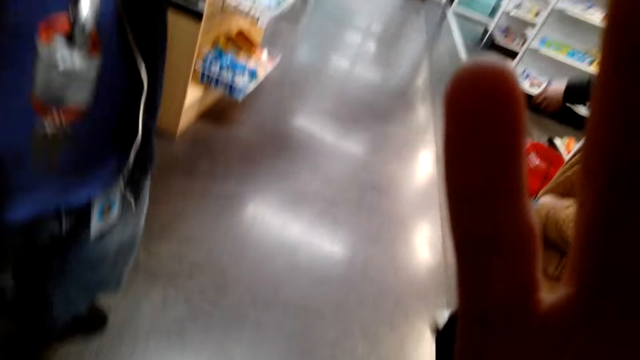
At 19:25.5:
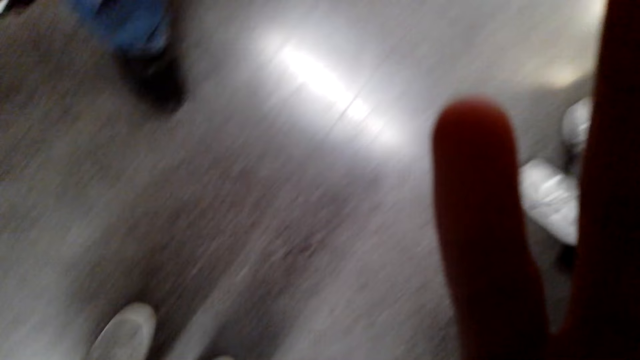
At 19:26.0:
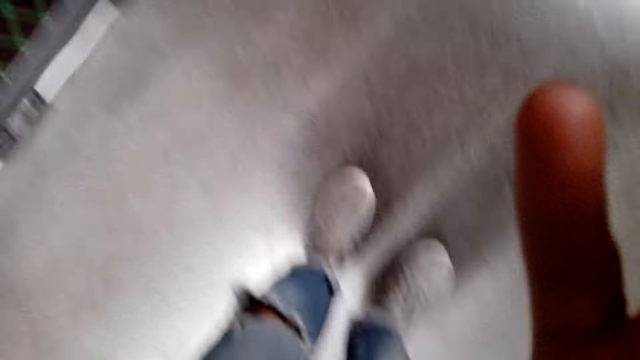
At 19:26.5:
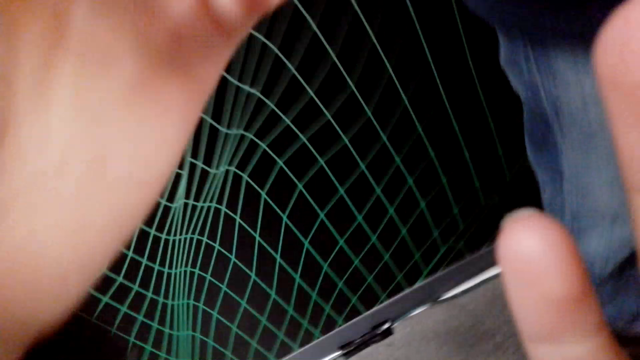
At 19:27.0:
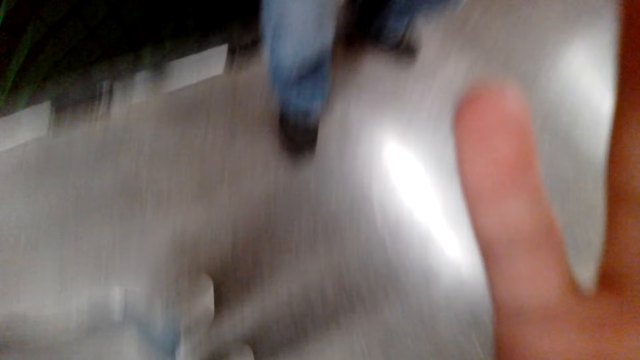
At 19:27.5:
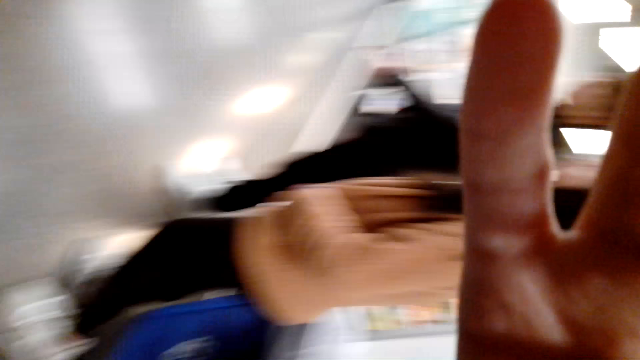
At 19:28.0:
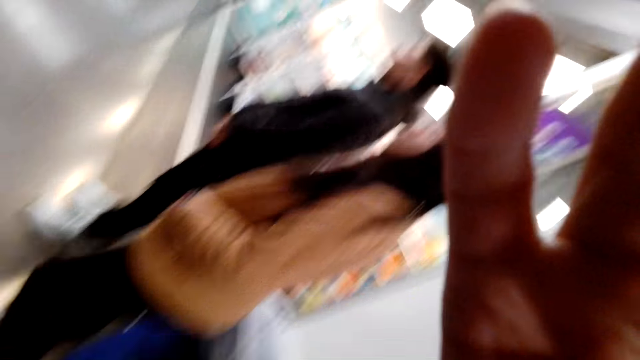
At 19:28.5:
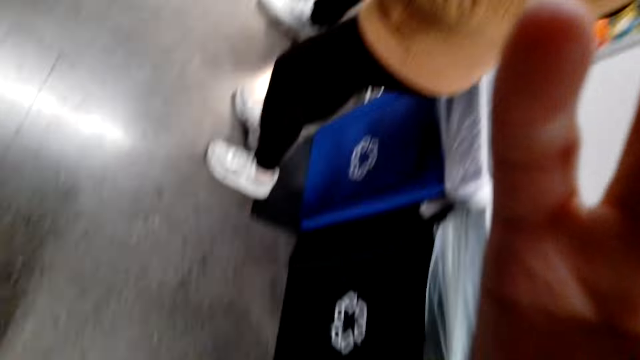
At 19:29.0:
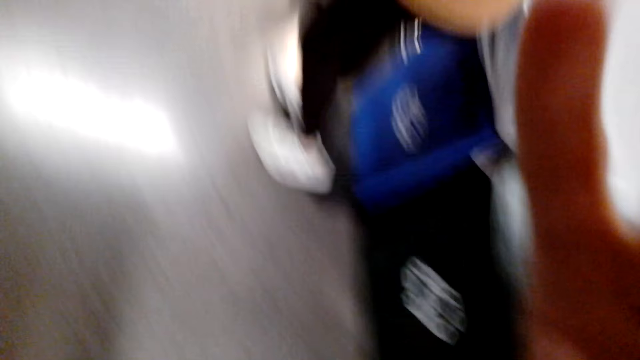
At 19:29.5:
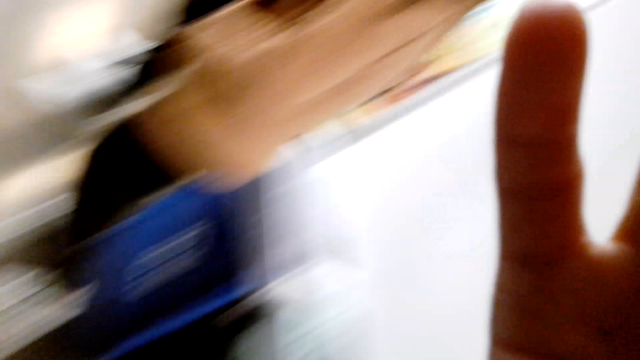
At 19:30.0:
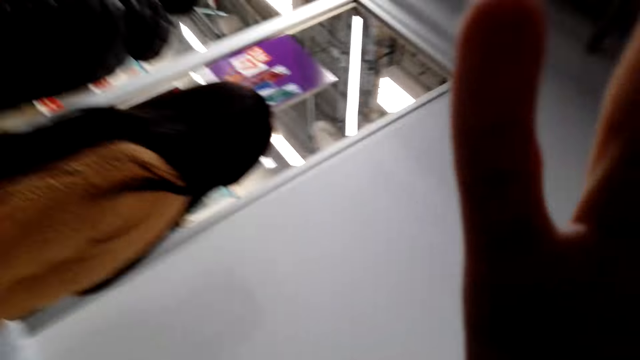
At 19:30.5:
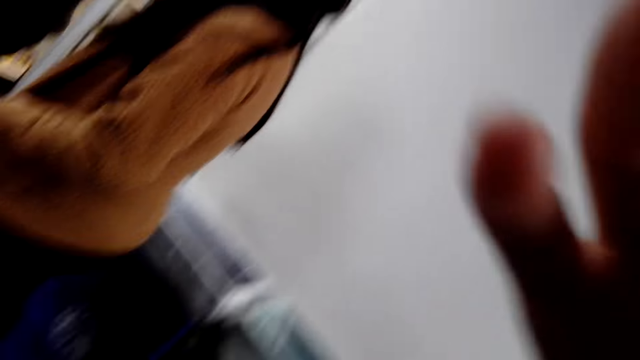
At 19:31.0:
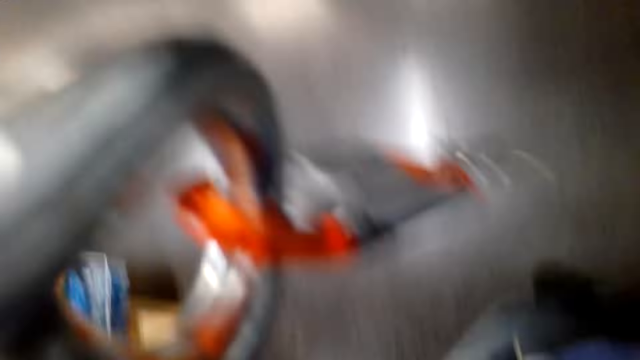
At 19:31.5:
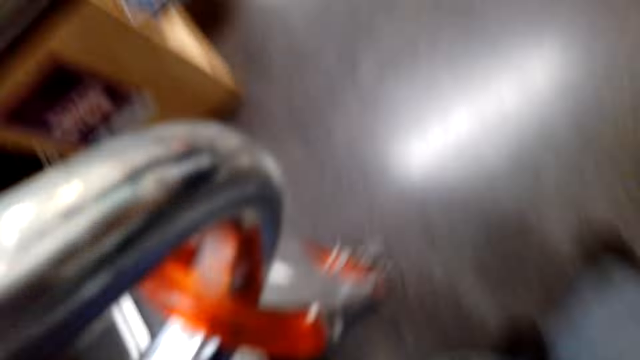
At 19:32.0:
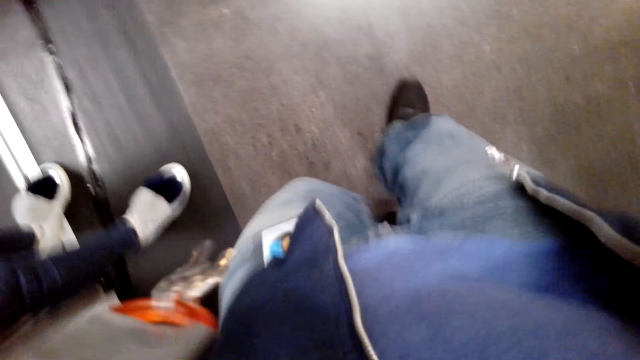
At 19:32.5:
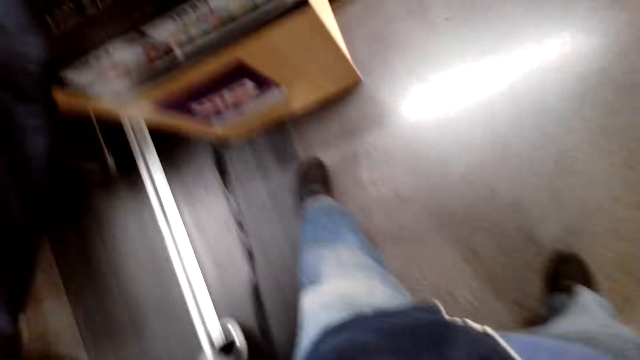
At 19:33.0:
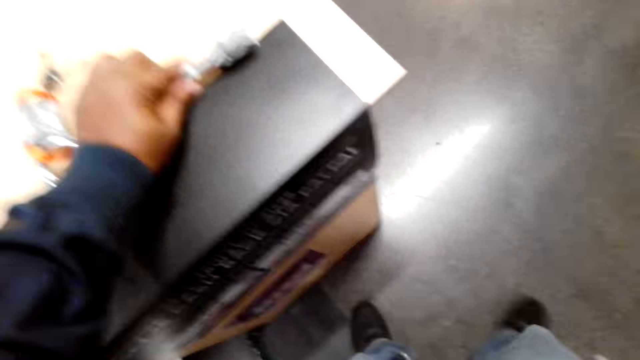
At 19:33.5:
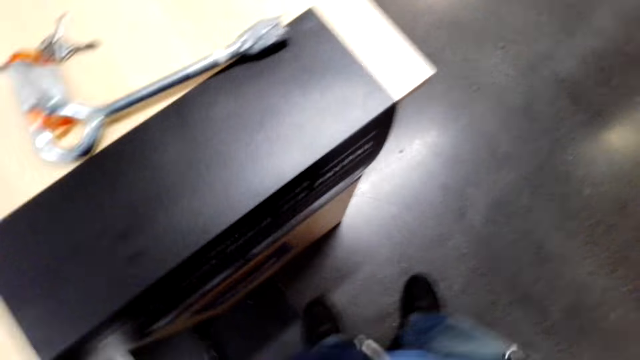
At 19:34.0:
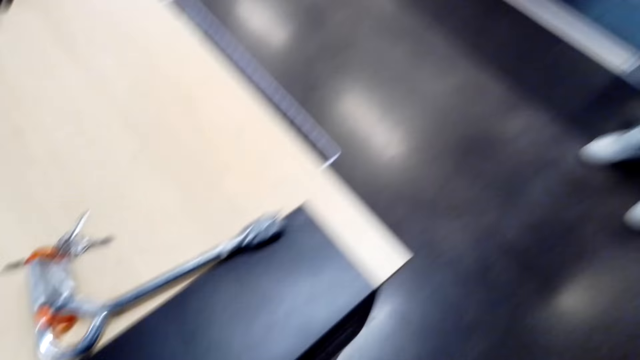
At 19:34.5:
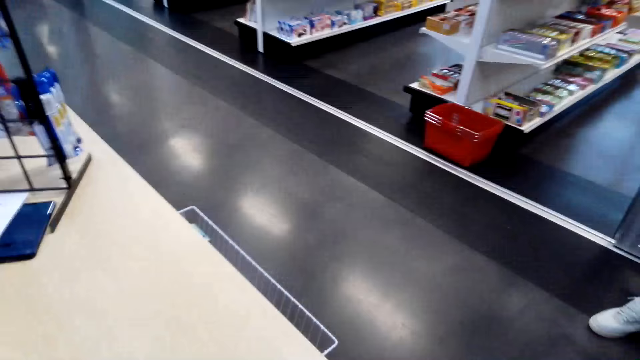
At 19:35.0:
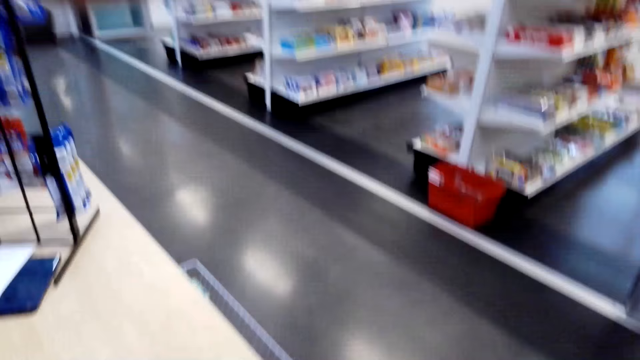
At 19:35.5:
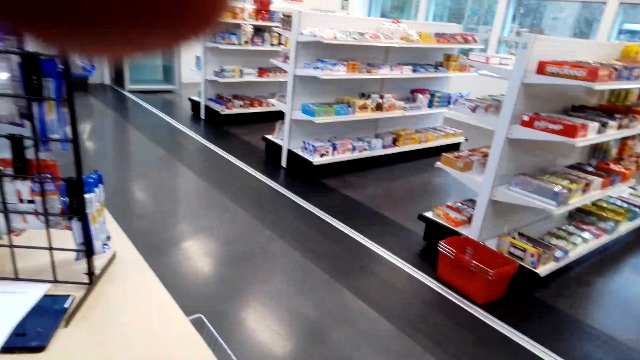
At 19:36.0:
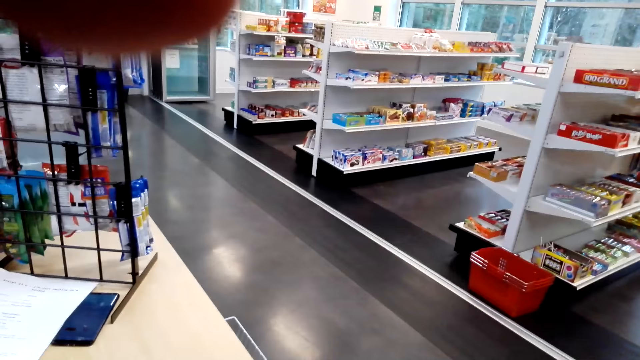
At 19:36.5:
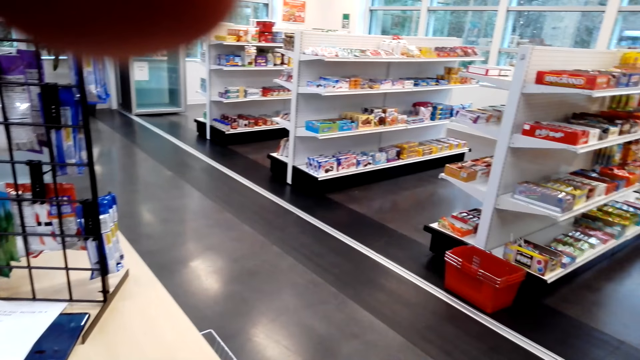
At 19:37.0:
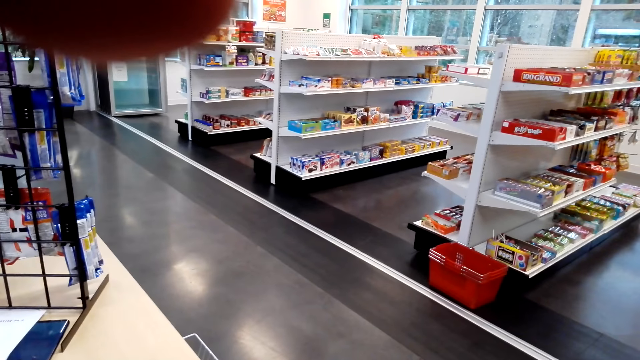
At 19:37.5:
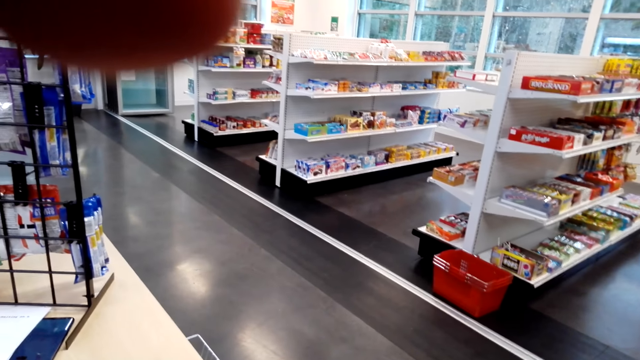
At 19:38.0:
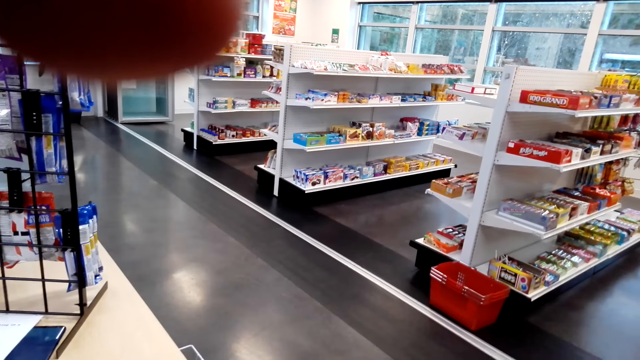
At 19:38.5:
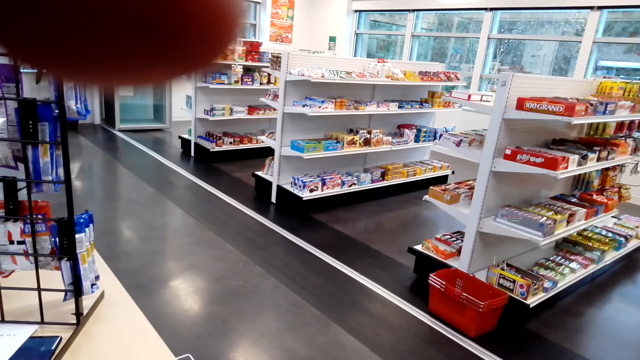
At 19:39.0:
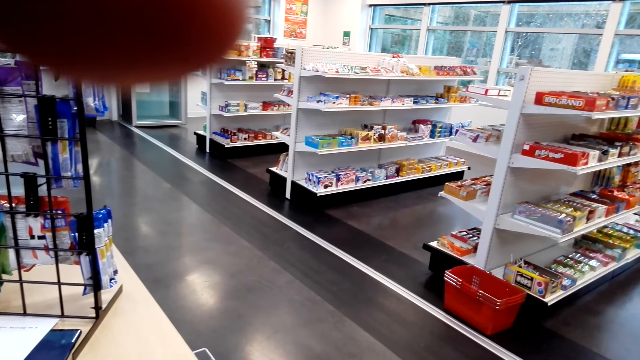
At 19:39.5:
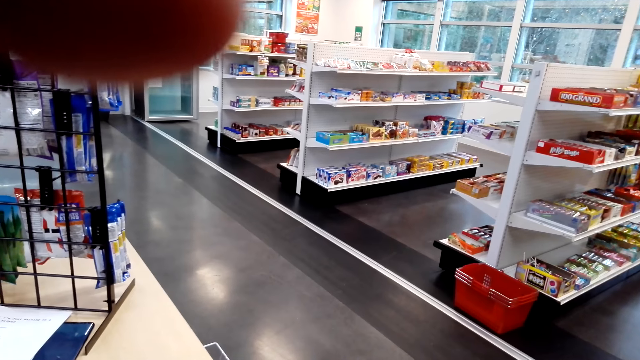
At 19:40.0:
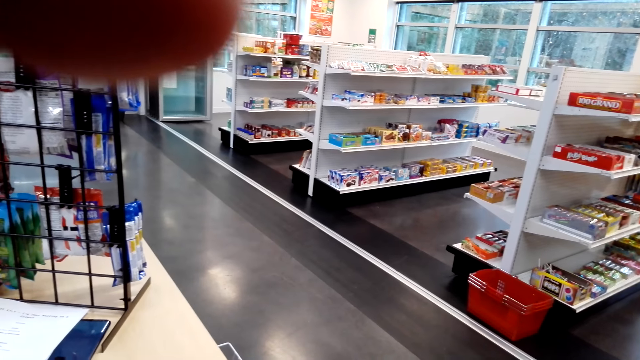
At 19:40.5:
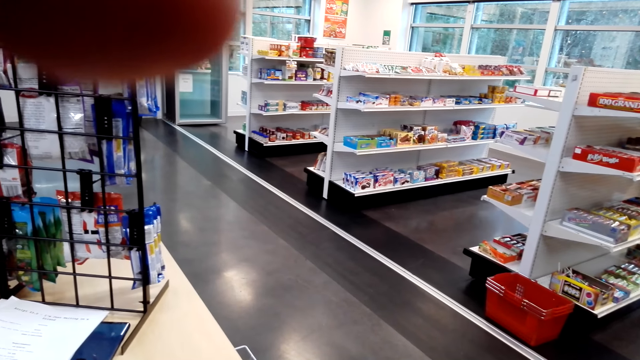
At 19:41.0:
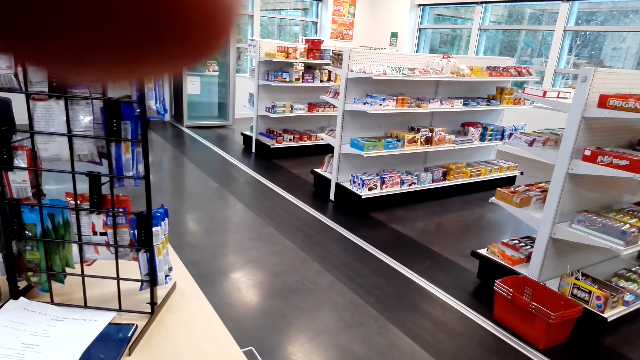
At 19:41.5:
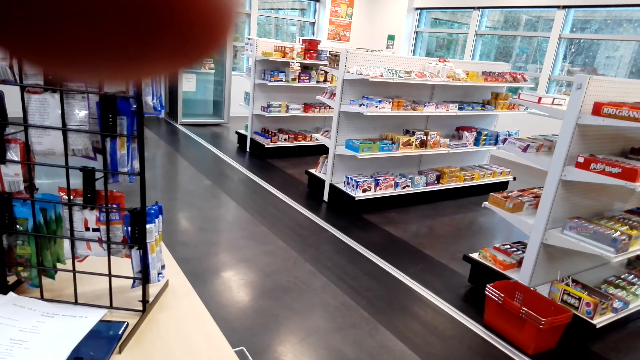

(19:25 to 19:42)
The camera wearer looks on the floor. They unmount the camera. The man puts the key on the counter. The camera wearer mounts the camera on the man. They look at the products on the shelves.
